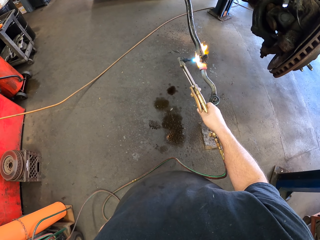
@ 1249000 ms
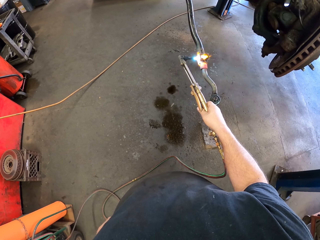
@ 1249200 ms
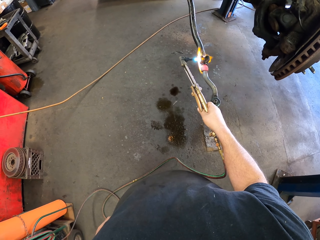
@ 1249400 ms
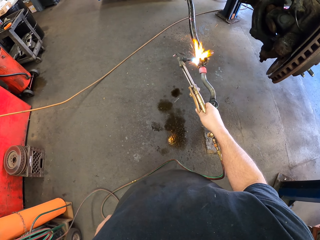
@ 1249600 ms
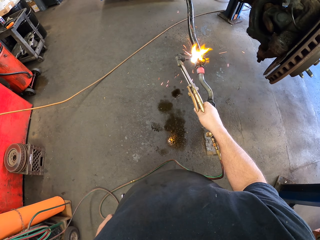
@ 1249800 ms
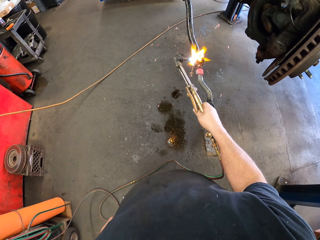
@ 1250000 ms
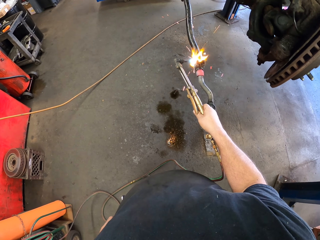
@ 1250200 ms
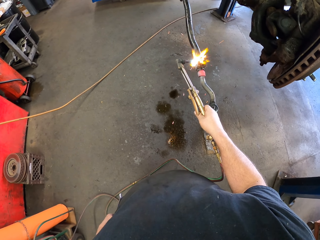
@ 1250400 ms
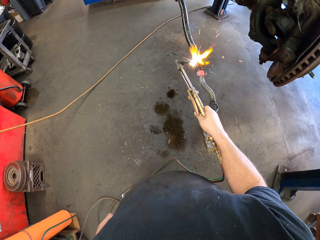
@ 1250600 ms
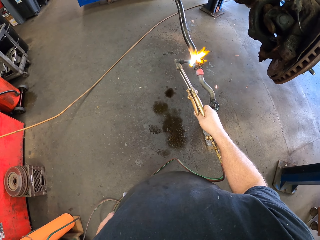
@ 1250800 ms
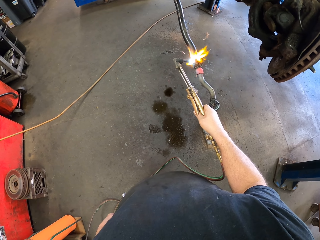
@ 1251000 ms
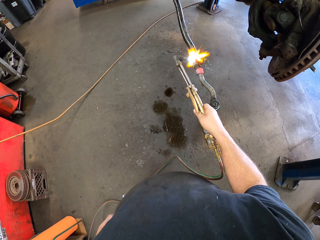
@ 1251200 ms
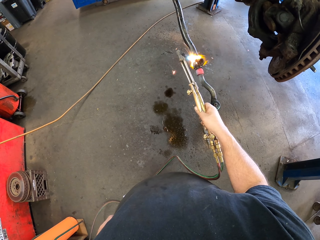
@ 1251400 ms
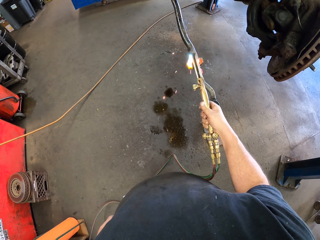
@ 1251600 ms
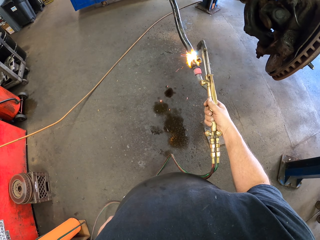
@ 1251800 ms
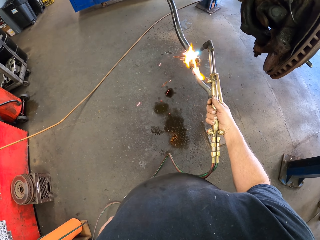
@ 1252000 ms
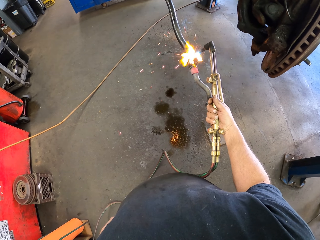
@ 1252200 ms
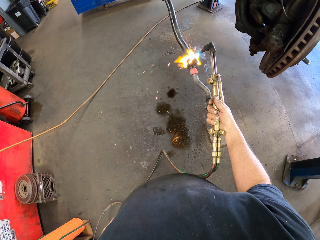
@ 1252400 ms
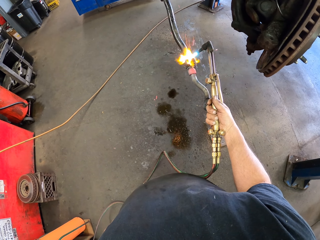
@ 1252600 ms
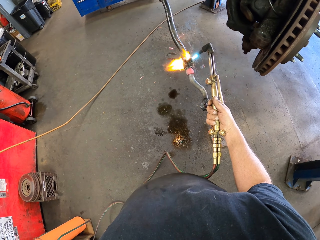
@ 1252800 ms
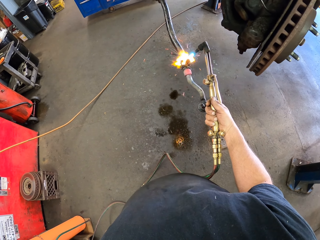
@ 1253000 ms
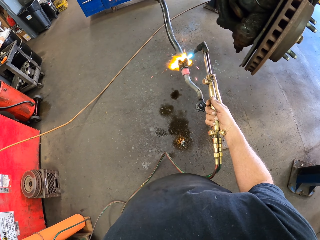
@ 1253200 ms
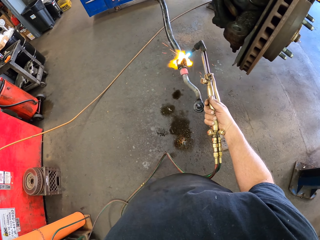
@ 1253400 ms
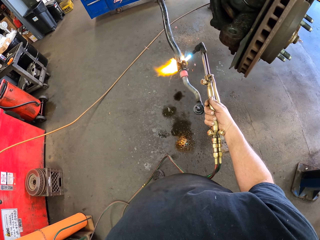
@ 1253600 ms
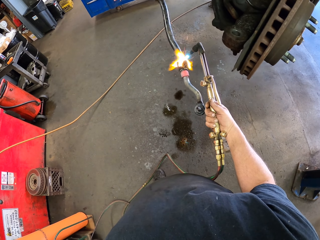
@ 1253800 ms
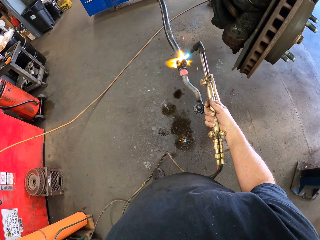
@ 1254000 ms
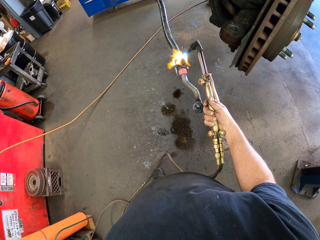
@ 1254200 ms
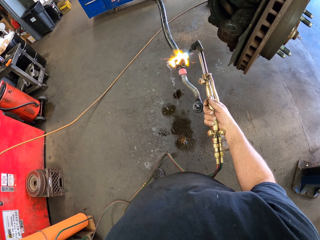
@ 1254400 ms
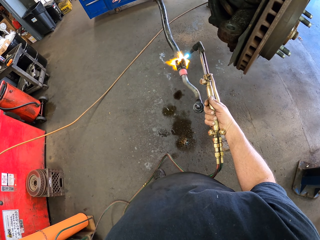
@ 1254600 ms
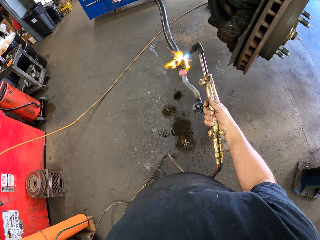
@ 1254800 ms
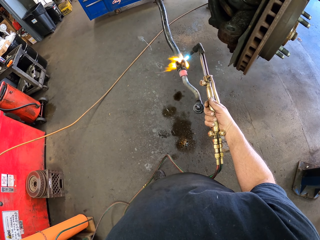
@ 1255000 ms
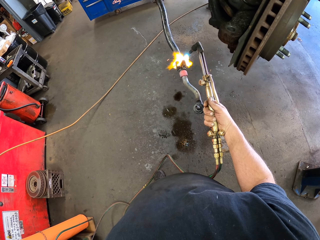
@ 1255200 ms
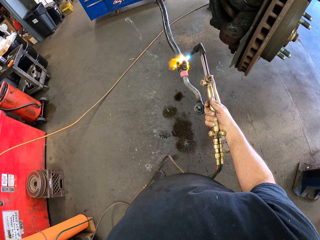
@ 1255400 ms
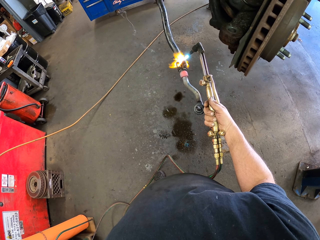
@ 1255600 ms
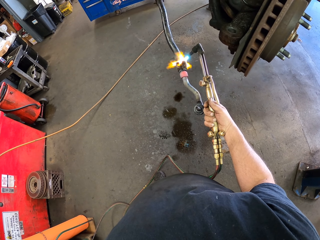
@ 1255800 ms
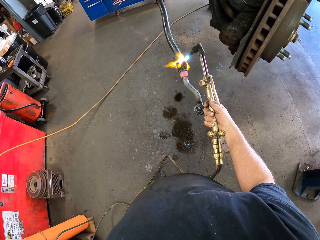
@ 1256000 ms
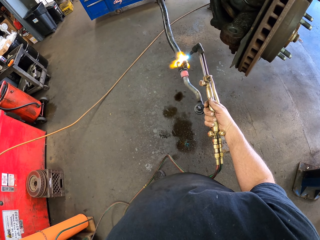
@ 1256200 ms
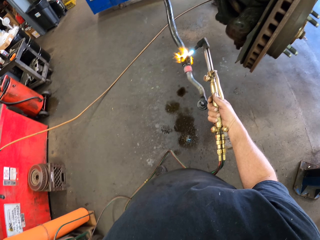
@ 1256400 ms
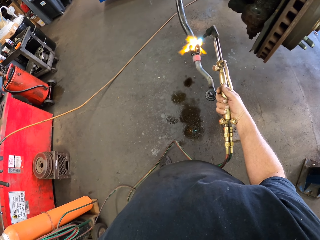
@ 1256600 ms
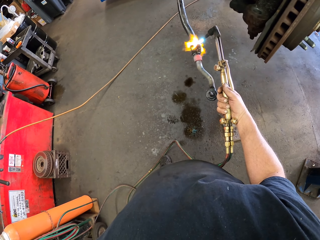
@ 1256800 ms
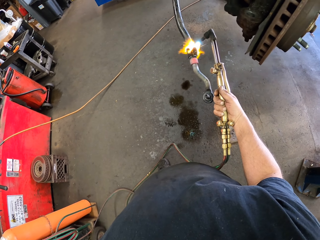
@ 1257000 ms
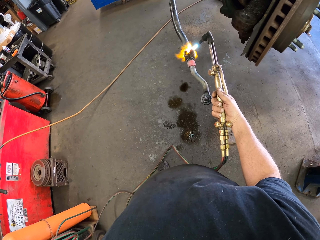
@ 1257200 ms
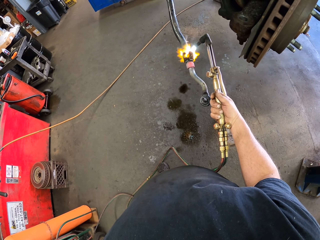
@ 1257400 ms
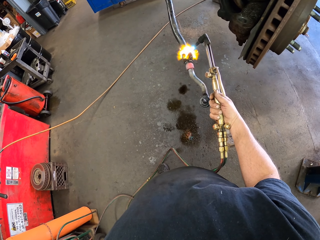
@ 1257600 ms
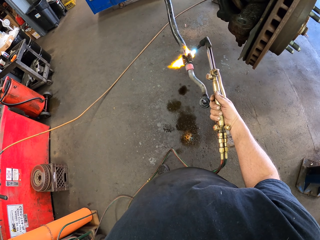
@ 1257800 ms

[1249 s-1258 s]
The camera wearer holds a combination spanner. They heat the radius rod with a blow torch. They heat the radius rod with the blow torch again.

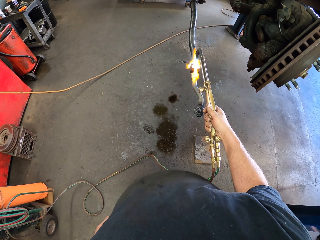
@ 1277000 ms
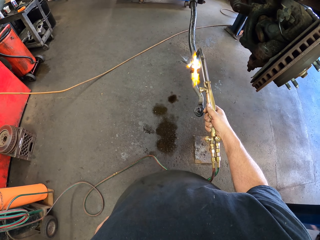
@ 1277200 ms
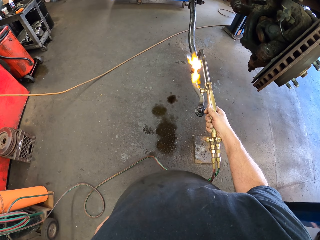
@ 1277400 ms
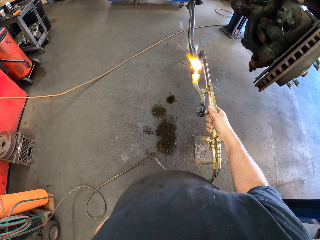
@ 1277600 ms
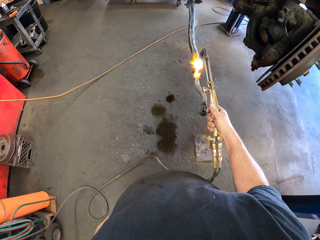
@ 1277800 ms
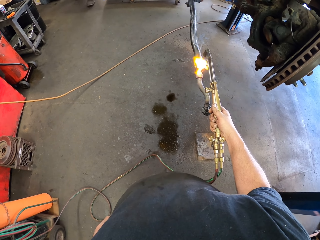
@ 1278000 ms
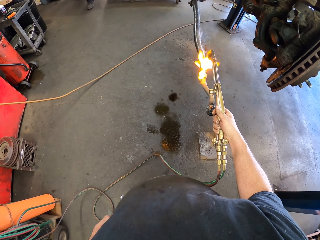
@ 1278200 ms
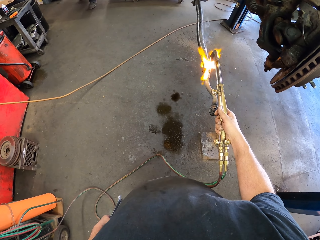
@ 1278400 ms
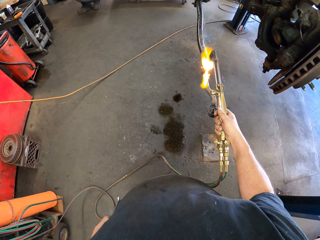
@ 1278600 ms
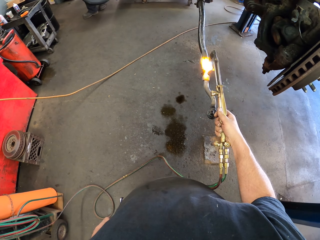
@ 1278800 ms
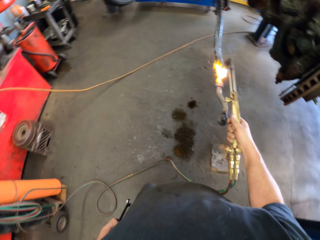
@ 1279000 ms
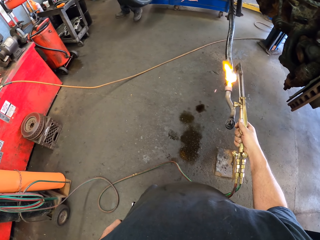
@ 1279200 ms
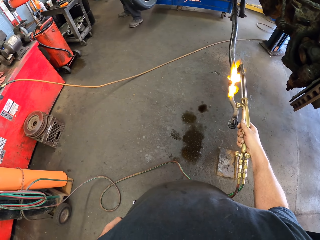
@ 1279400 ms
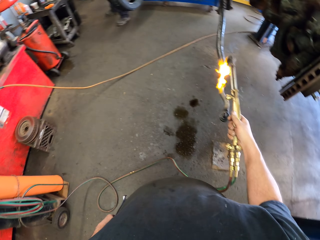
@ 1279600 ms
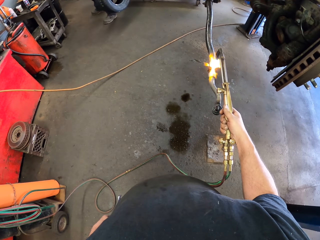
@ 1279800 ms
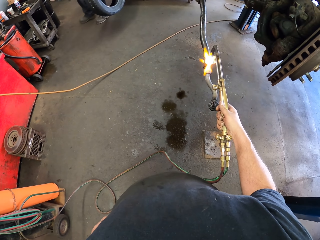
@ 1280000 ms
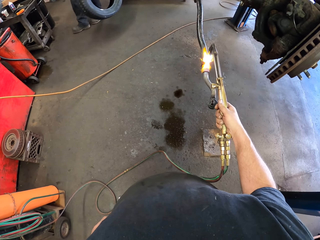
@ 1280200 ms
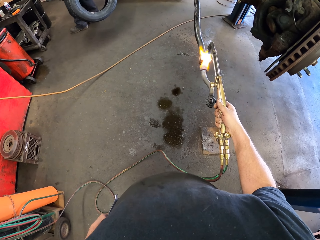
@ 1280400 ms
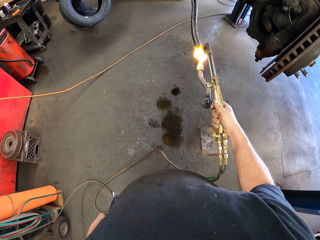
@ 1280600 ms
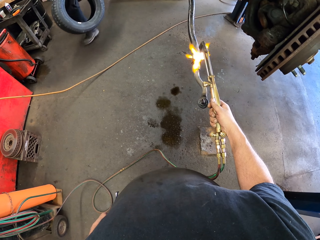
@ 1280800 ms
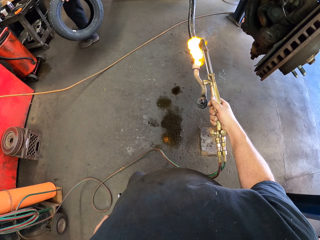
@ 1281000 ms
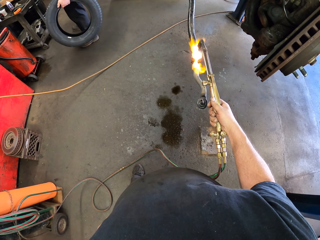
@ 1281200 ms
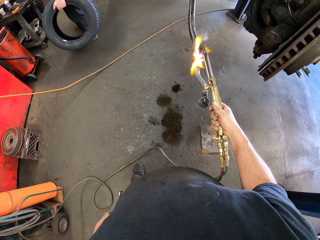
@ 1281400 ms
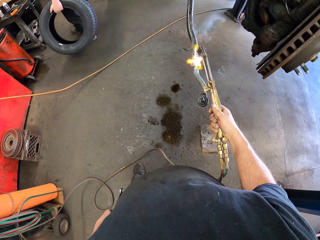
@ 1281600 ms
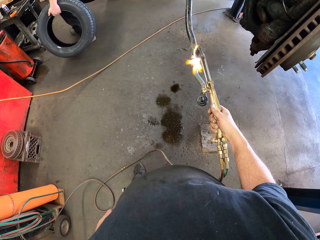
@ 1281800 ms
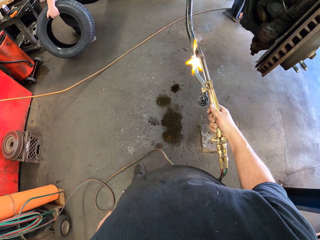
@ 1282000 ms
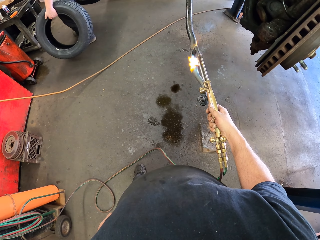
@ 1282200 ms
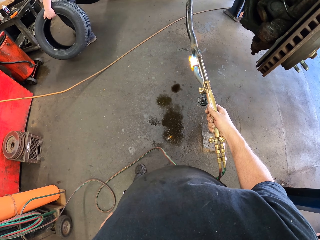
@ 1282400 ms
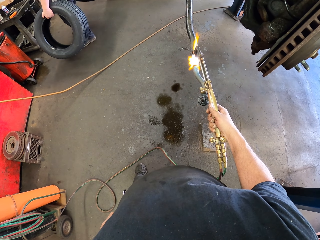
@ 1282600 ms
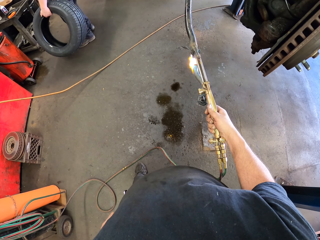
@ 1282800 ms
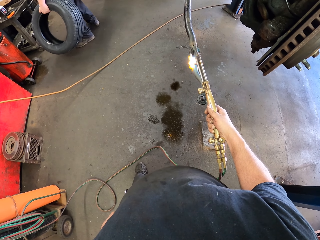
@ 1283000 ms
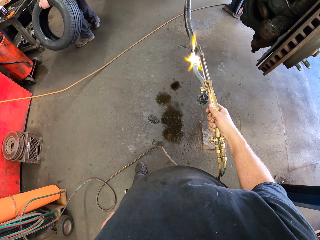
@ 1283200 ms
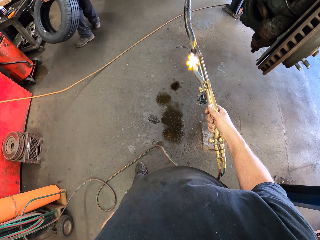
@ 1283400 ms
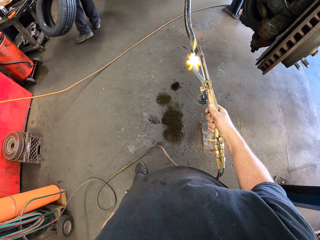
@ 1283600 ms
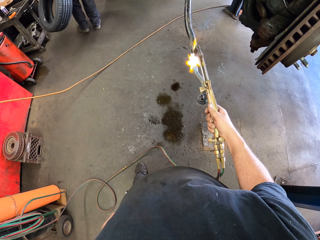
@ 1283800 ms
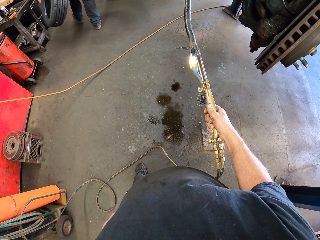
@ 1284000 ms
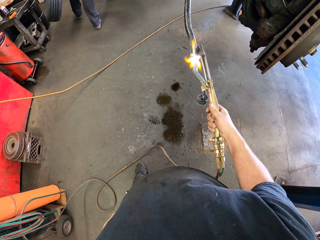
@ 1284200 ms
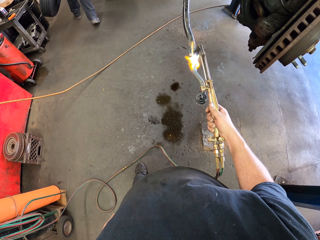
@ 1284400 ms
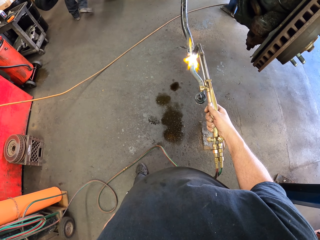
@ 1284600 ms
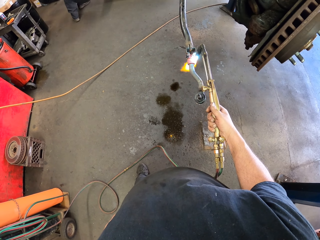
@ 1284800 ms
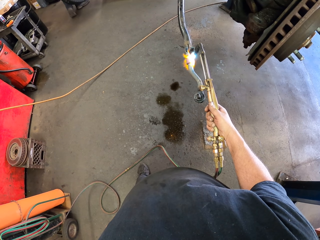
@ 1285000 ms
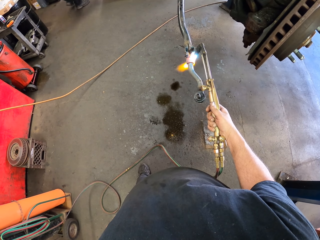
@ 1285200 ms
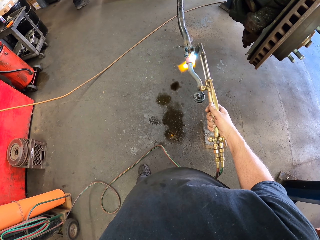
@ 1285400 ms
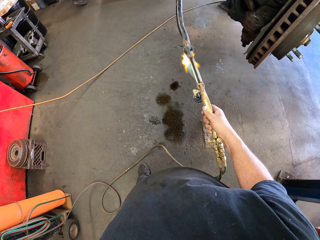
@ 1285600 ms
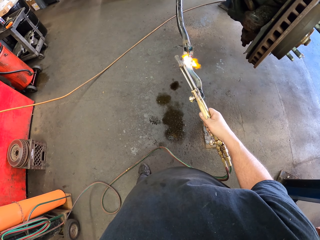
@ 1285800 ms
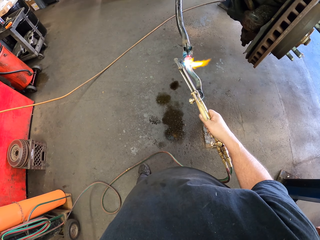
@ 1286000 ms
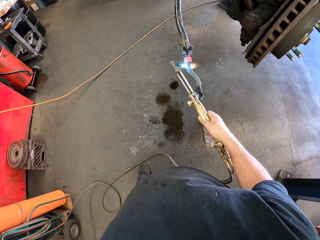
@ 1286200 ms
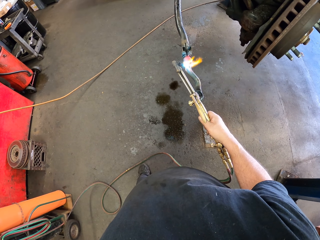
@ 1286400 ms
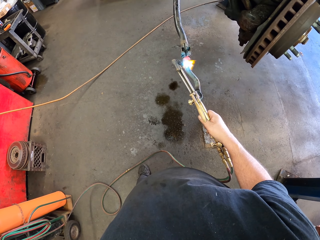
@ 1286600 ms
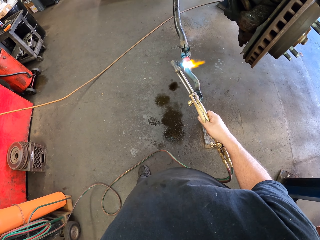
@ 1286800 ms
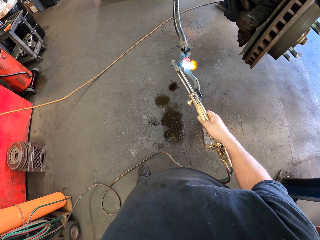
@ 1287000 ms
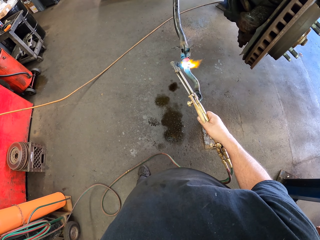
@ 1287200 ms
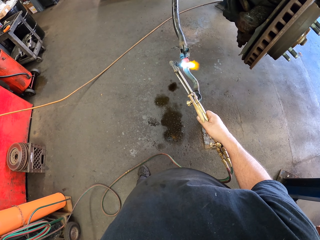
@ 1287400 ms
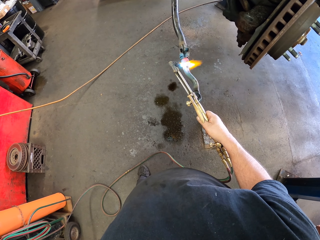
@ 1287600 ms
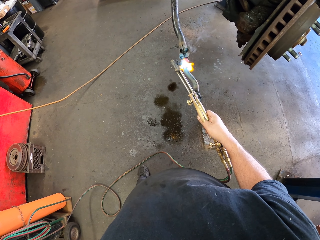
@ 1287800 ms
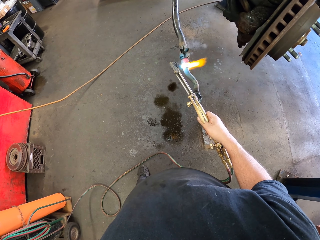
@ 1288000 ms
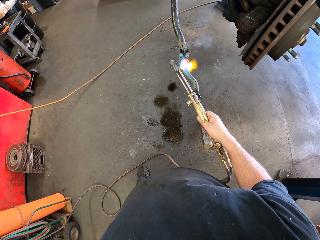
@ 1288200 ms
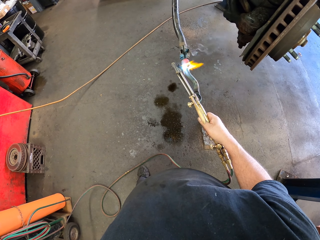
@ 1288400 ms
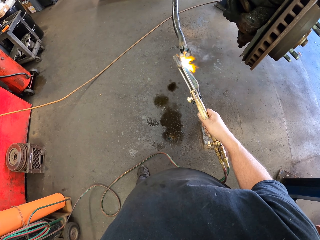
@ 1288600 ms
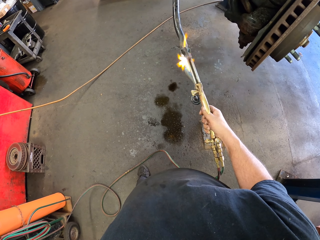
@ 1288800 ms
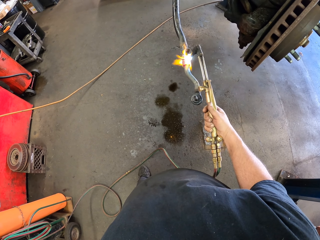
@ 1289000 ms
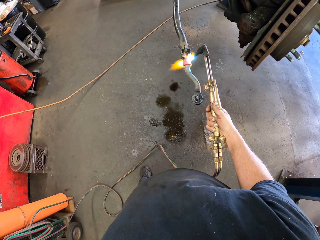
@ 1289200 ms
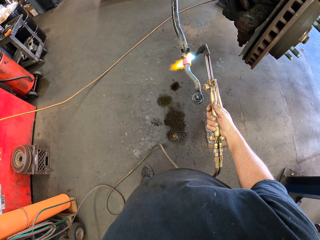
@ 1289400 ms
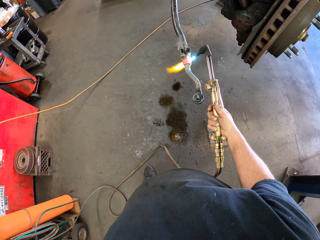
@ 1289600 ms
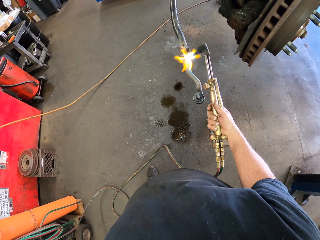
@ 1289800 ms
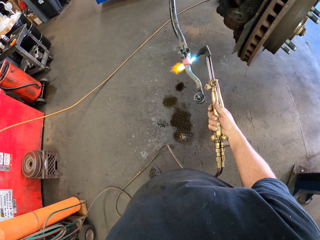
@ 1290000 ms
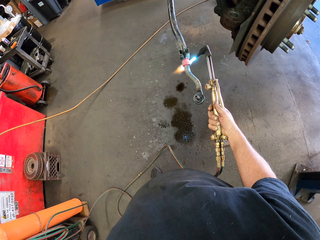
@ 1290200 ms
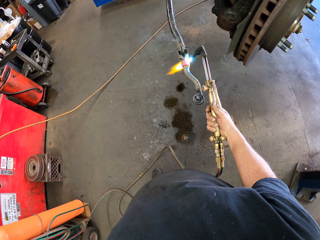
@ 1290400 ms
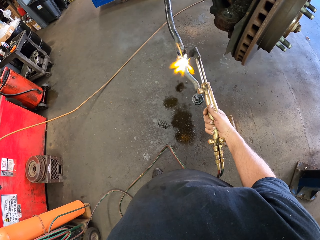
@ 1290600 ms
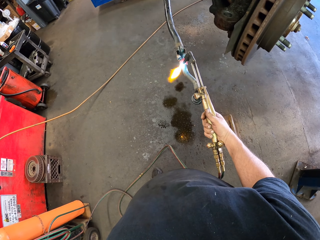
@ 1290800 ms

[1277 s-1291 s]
The camera wearer holds a combination spanner. They heat the radius rod with a blow torch. They hold a tyre. They heat the radius rod with the blow torch again.
